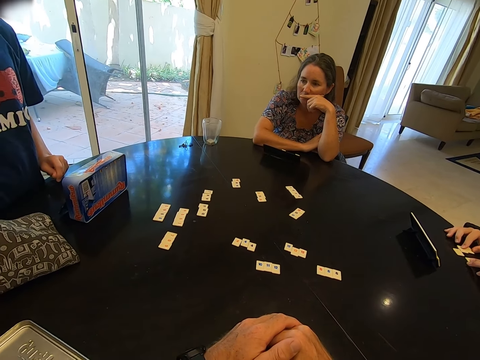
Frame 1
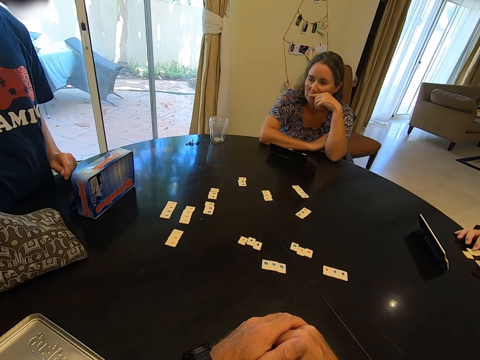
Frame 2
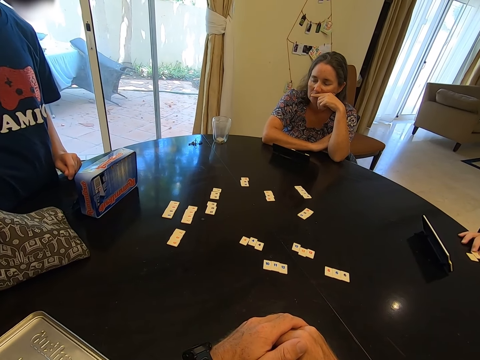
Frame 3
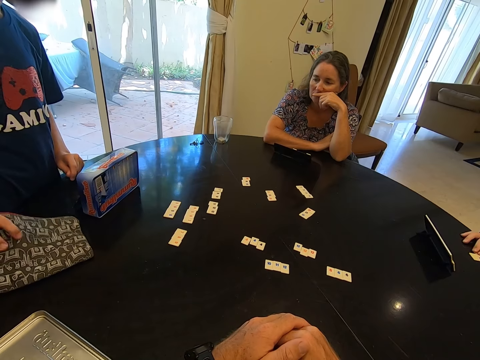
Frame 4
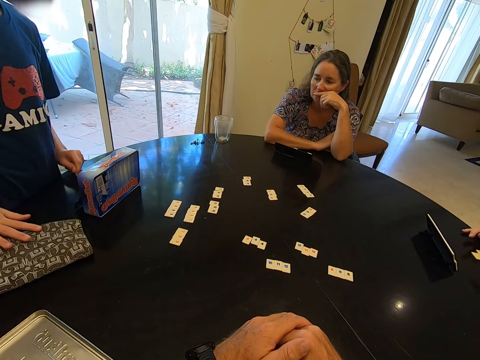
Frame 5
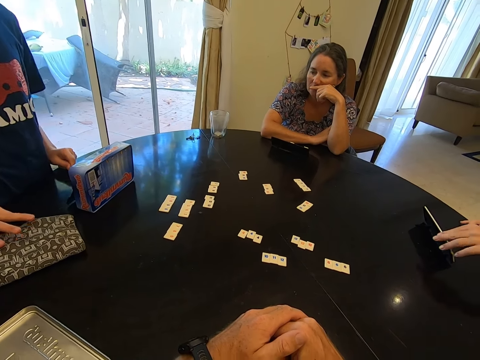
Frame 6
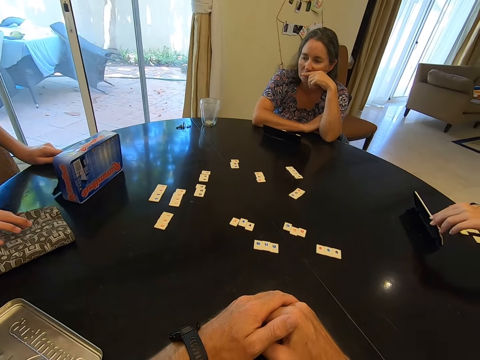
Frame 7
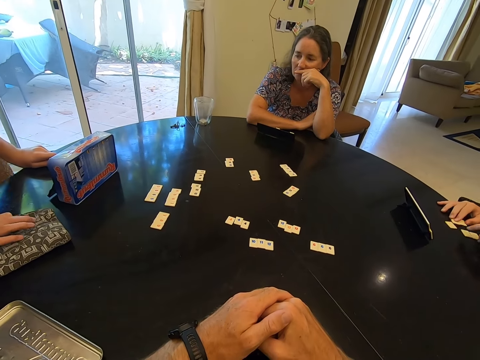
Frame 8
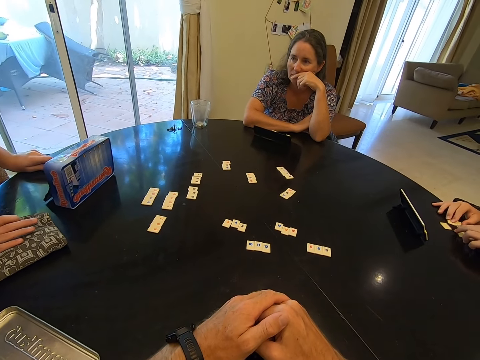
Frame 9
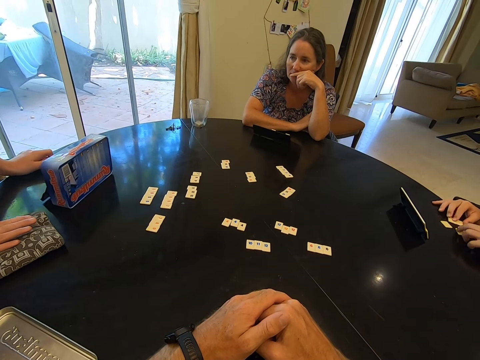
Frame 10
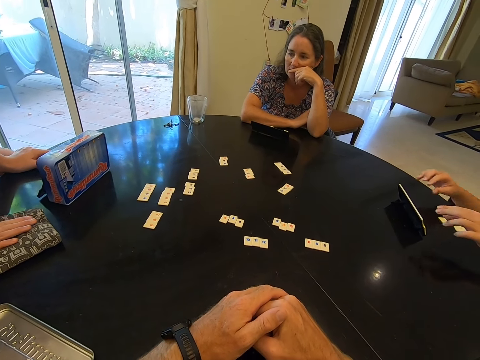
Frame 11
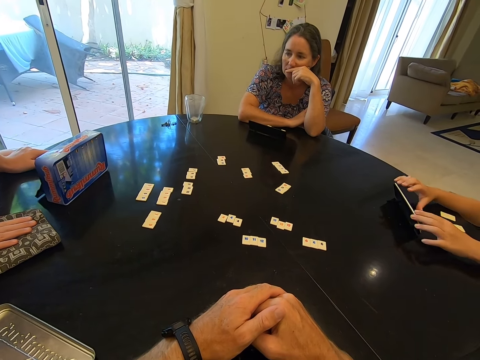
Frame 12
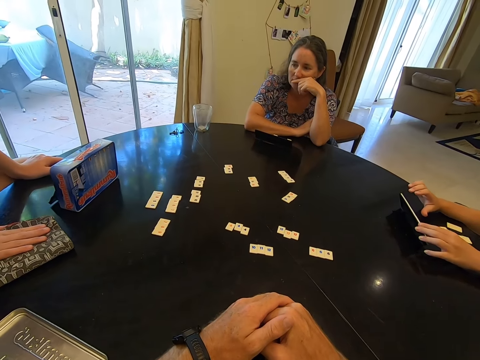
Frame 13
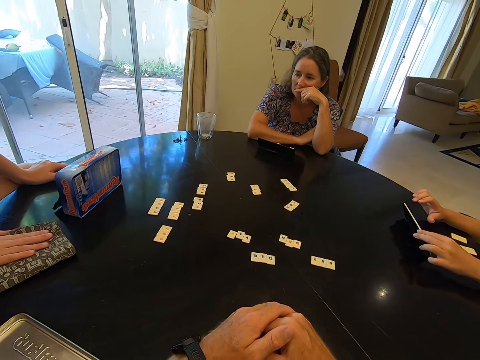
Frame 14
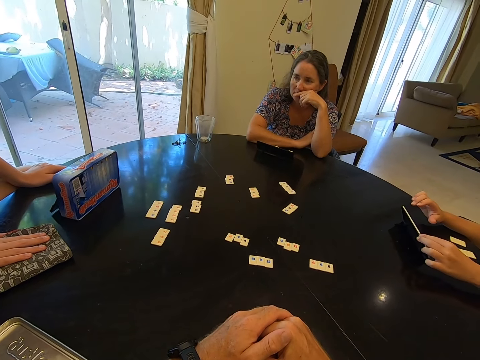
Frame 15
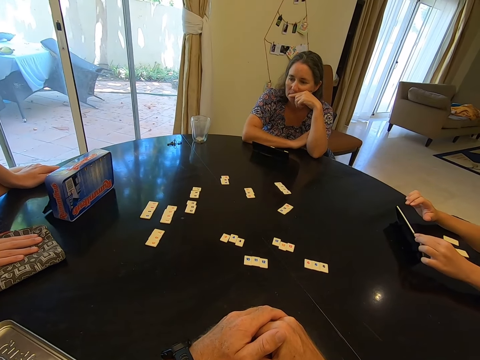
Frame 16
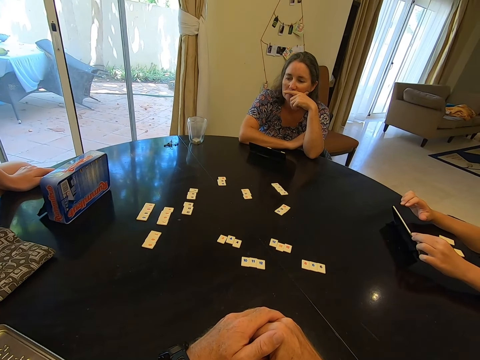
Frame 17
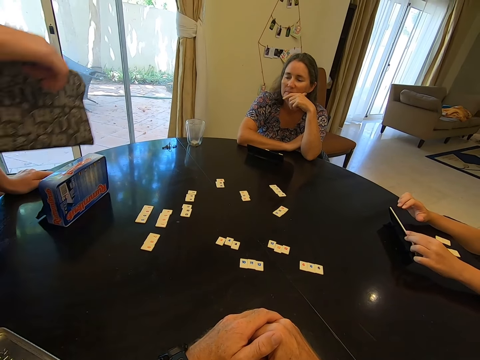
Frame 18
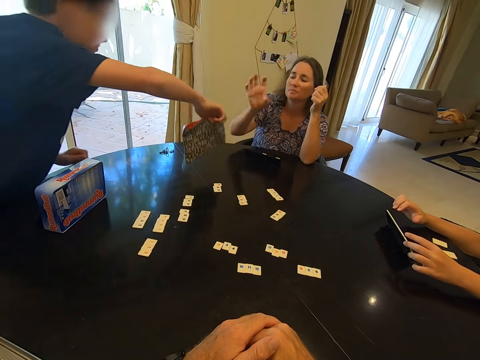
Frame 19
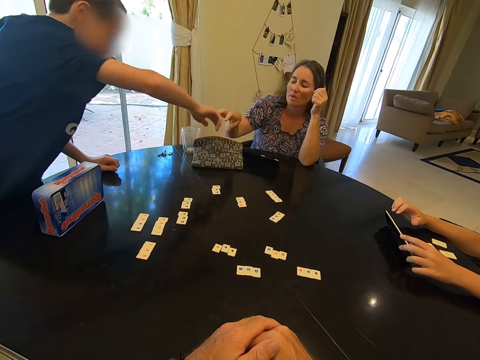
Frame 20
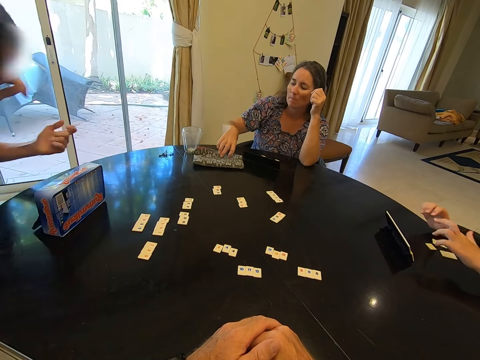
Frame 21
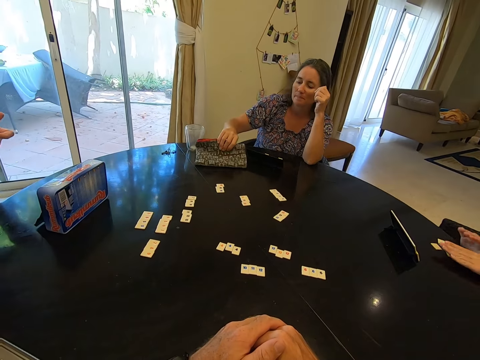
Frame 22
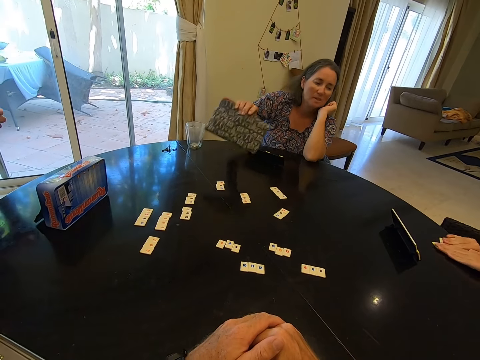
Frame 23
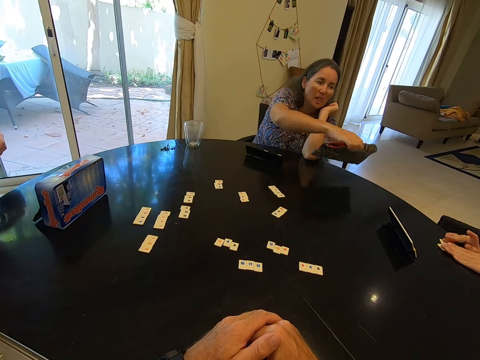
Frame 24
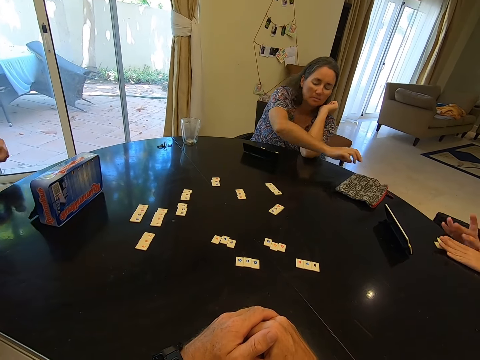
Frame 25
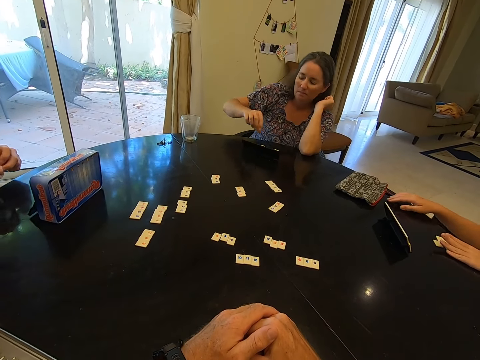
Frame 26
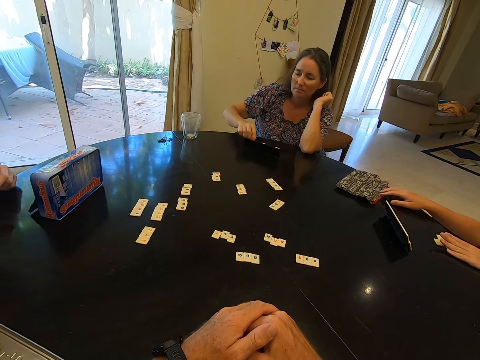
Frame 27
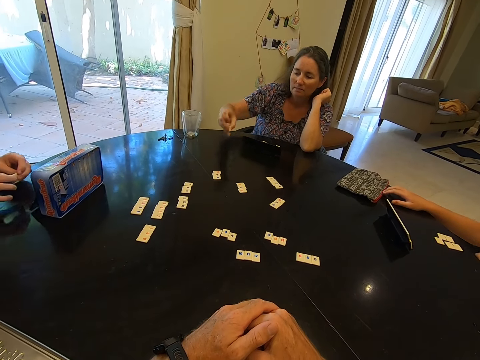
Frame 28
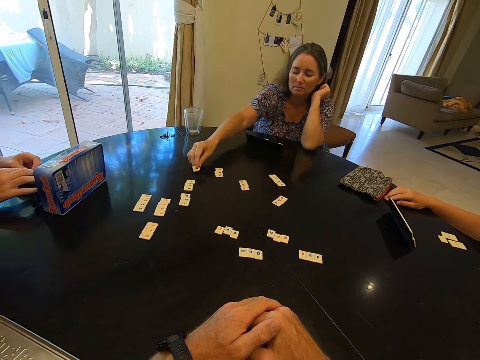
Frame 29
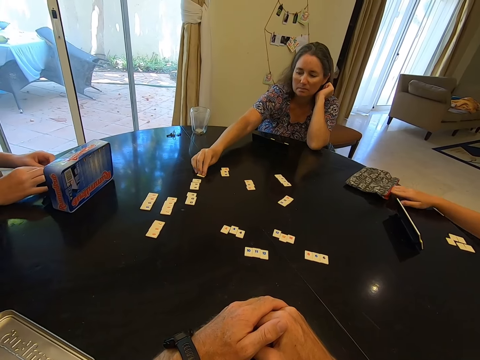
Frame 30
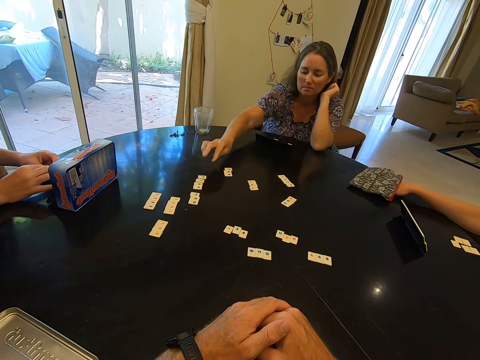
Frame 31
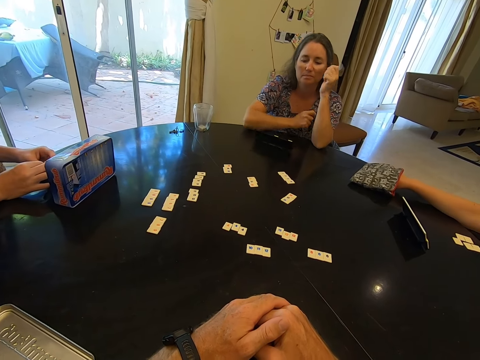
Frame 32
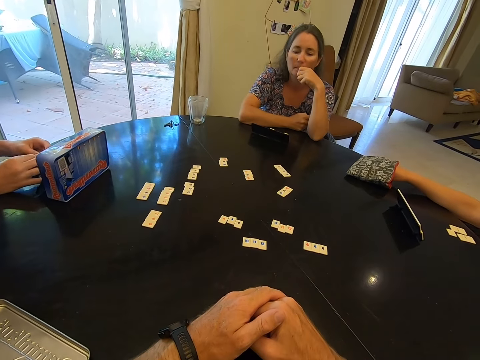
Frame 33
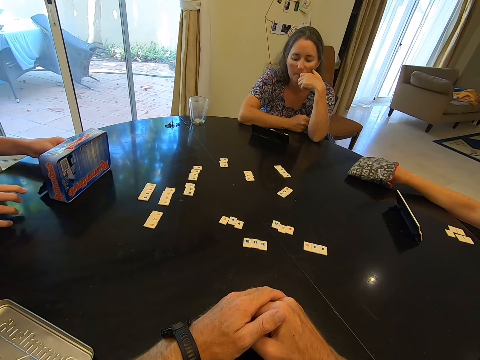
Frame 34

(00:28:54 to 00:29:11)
A person touches a bag of number tiles. Another person looks at the first person. A child touches the scrabble rack. Another child picks up the purse. The first person hands over to the other person the bag of number tiles. The other child places the purse on the table. A woman picks up the purse. The other person hands over to the first child the bag of number tiles. The woman places the purse on the table and picks a scrabble tile from the scrabble rack. The other person arranges number tiles on the table. The woman places the scrabble tile on the table. The first child picks a number tile from the bag and dips the hand in the purse.

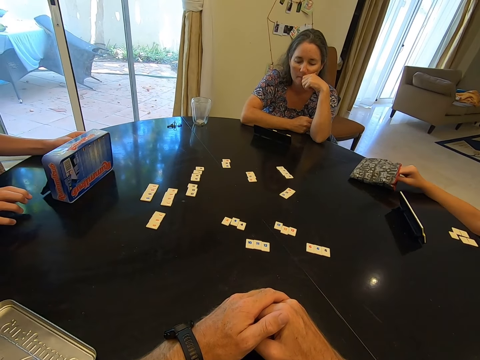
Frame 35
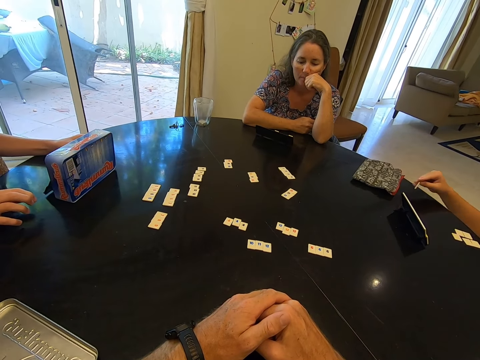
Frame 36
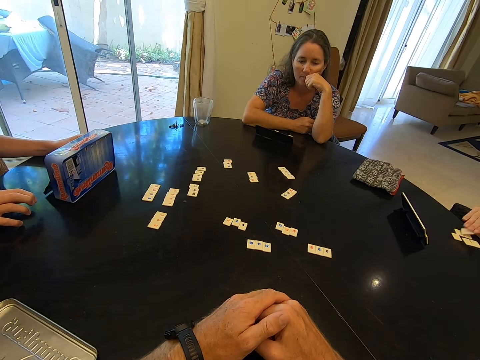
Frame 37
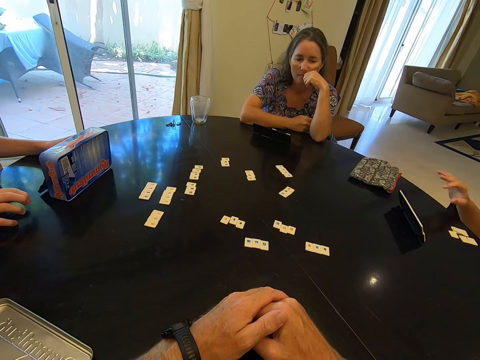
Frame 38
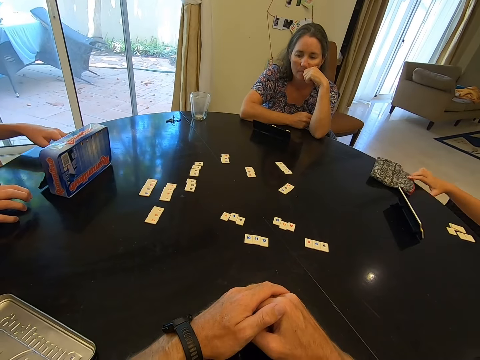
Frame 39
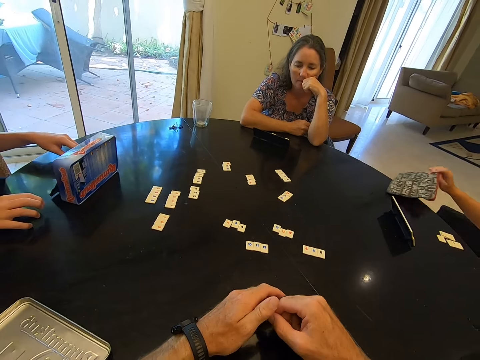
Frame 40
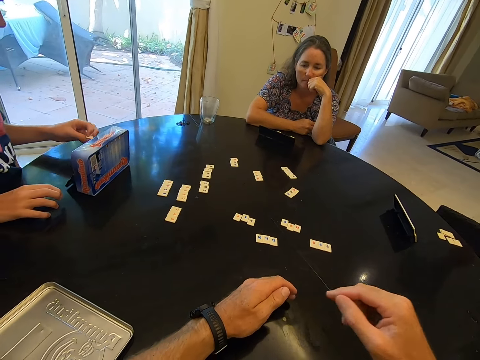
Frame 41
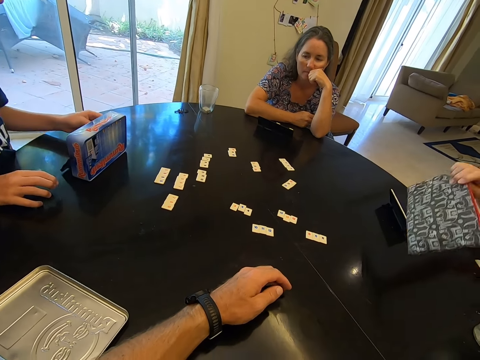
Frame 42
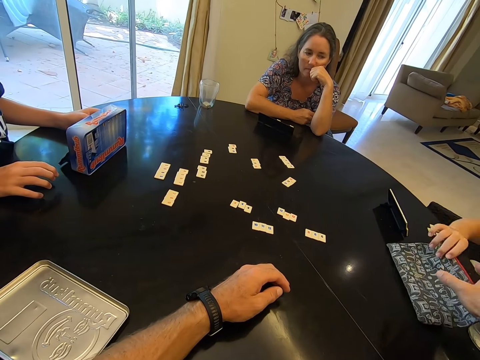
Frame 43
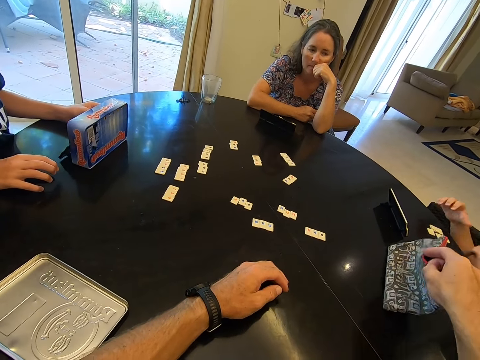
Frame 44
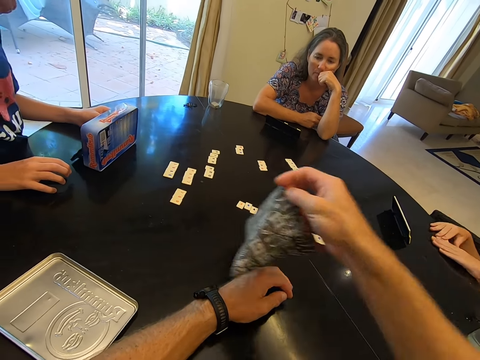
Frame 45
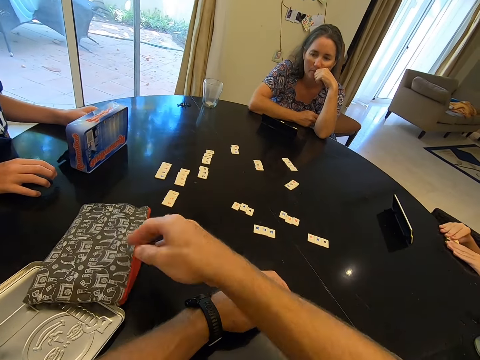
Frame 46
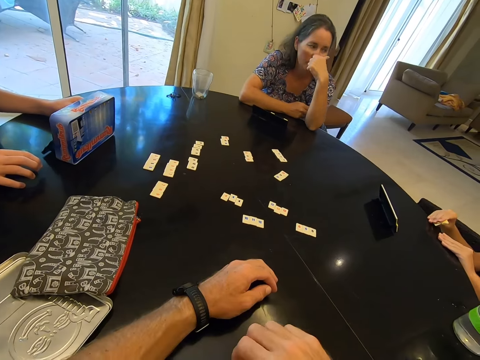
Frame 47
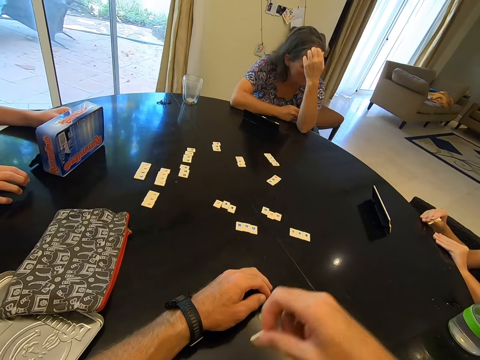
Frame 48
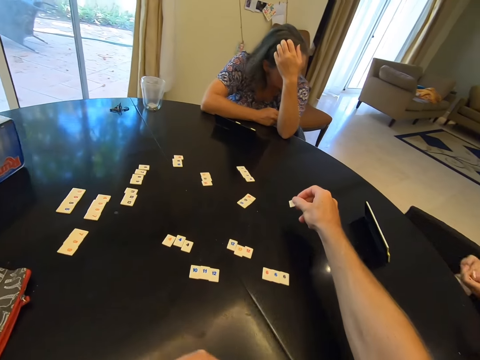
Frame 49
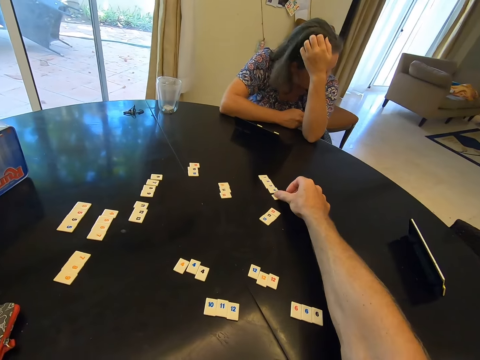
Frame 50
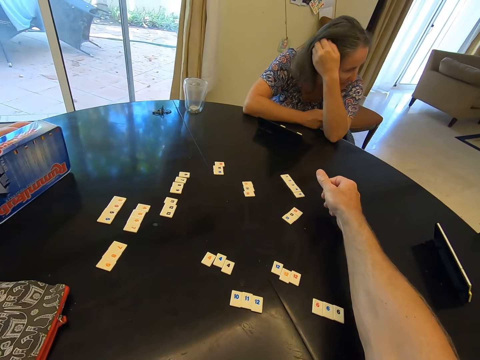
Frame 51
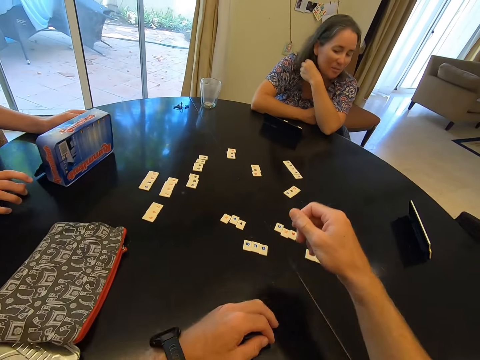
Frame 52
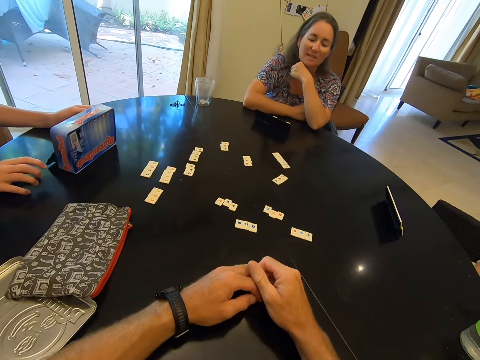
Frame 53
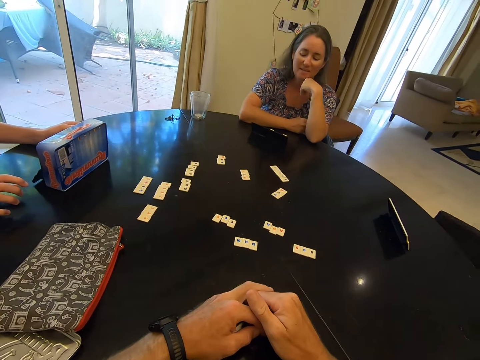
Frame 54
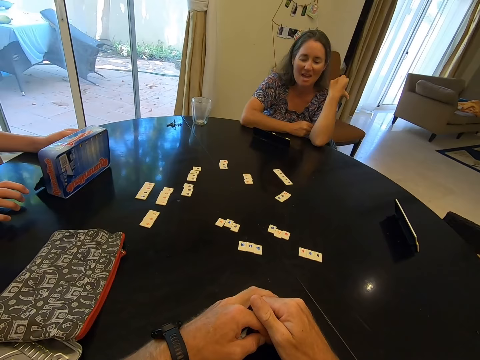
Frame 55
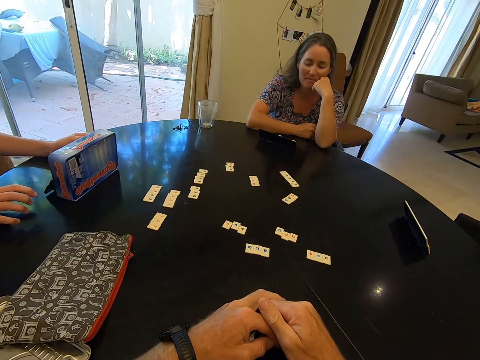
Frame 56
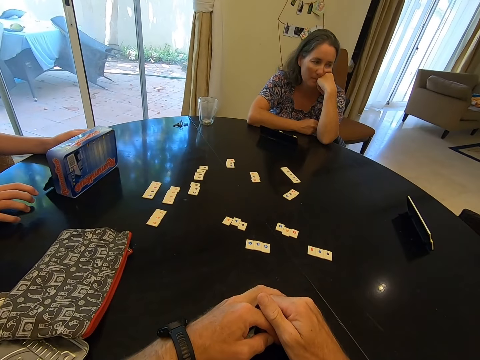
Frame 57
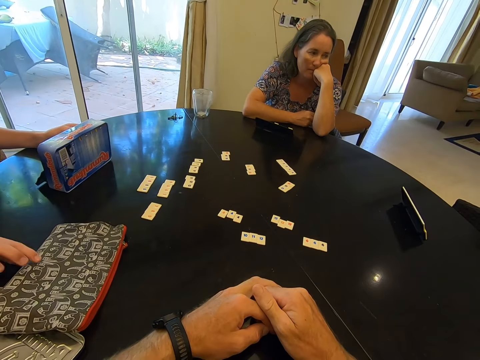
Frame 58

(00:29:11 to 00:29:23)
A child picks a scrabble tile from the purse and places the scrabble tile on the table. The child picks up the purse. The child hands over the bag of number tiles to the camera wearer. The camera wearer hands over to a person the bag of number tiles. They place the purse on the table. They pick a number tile or scrabble tile from the table. They arrange the number tile on the table. They place the scrabble tile on the table. Another person speaks.
